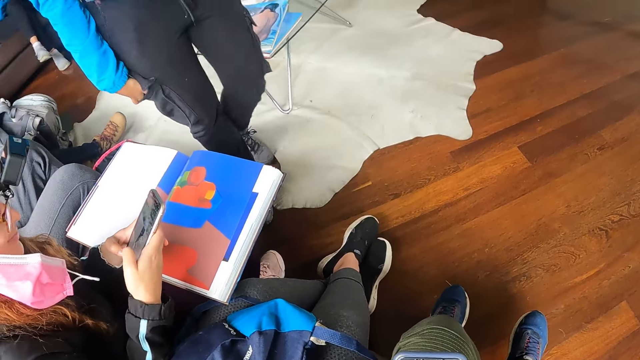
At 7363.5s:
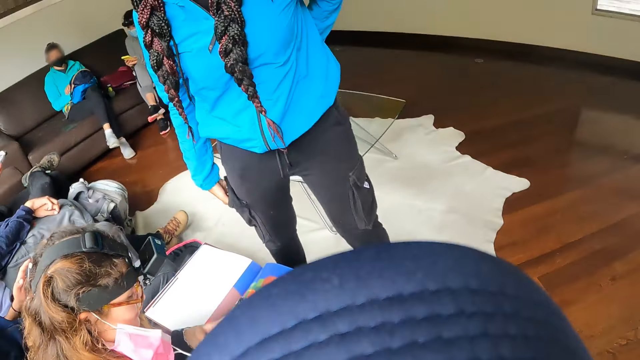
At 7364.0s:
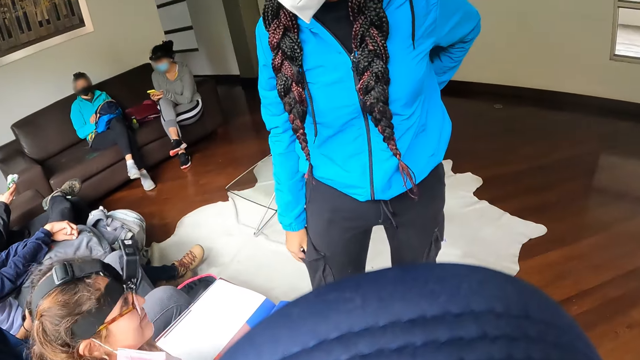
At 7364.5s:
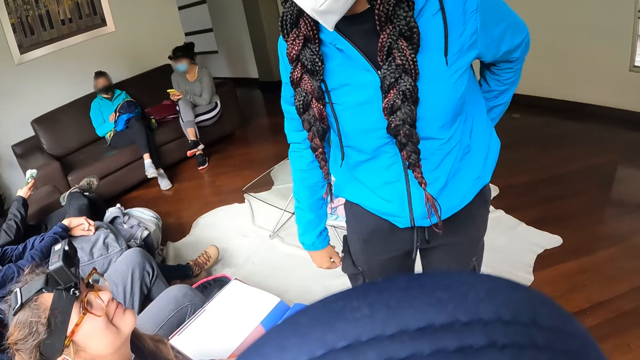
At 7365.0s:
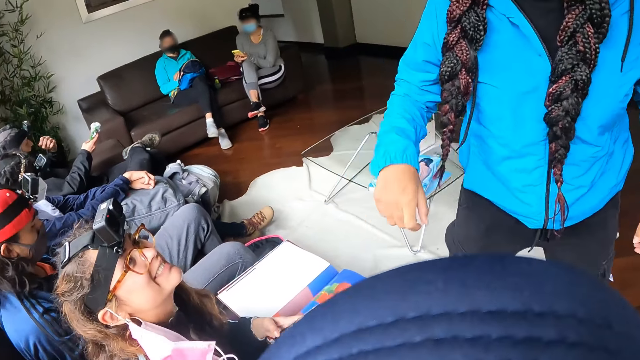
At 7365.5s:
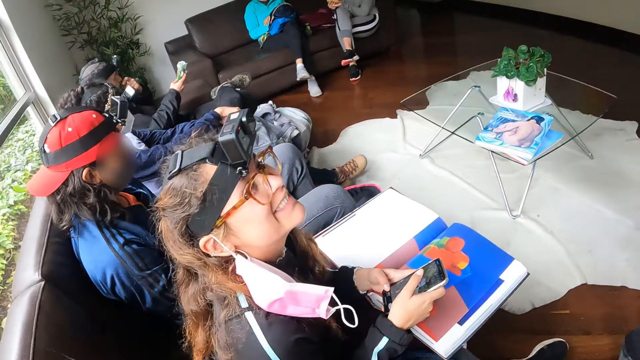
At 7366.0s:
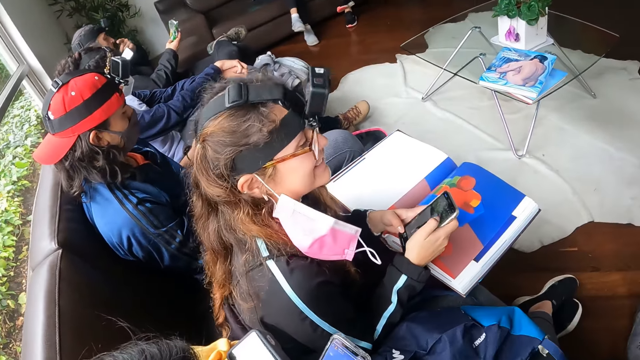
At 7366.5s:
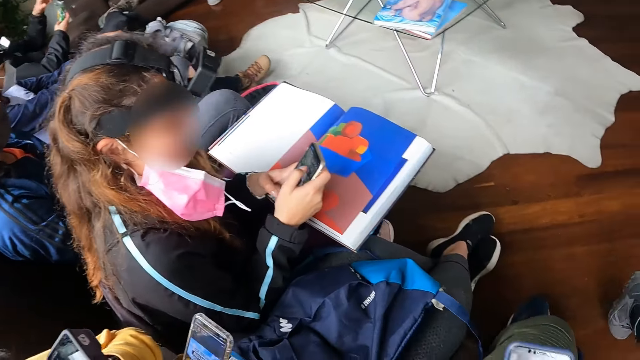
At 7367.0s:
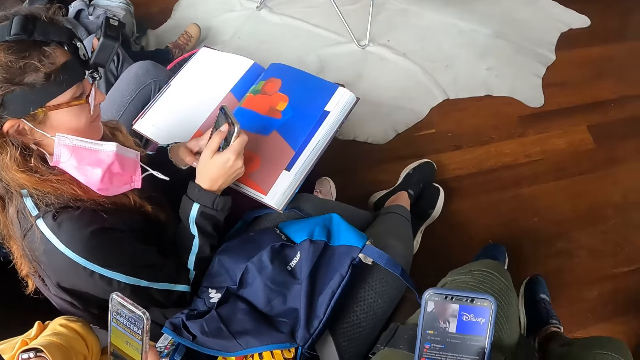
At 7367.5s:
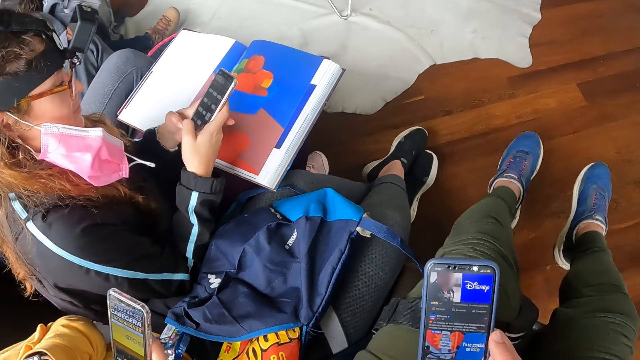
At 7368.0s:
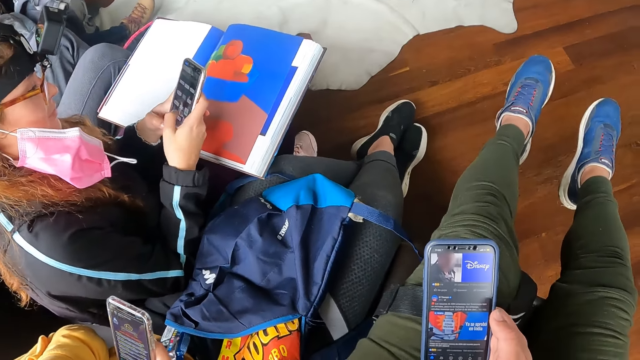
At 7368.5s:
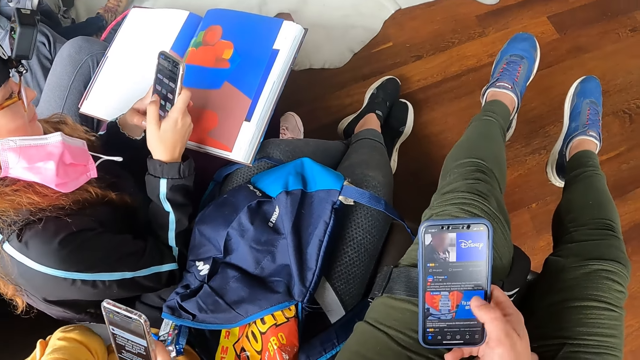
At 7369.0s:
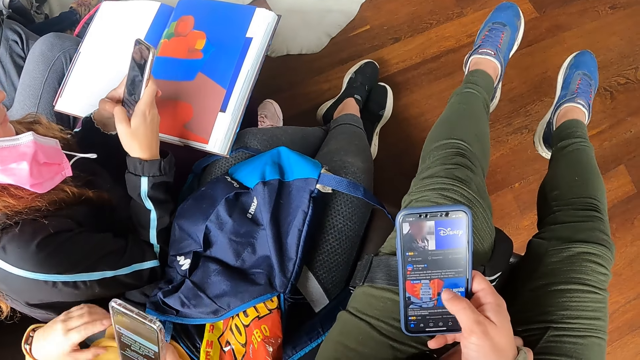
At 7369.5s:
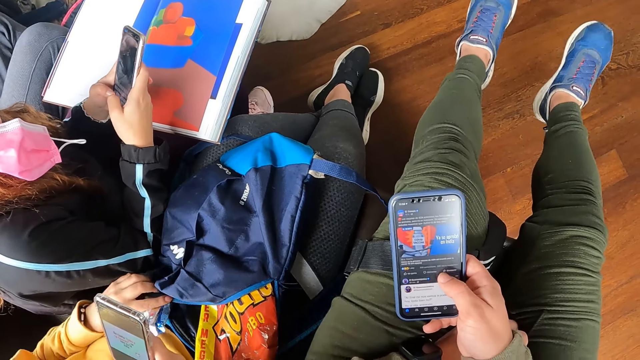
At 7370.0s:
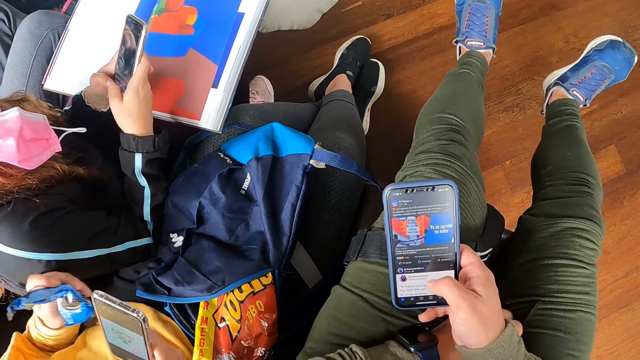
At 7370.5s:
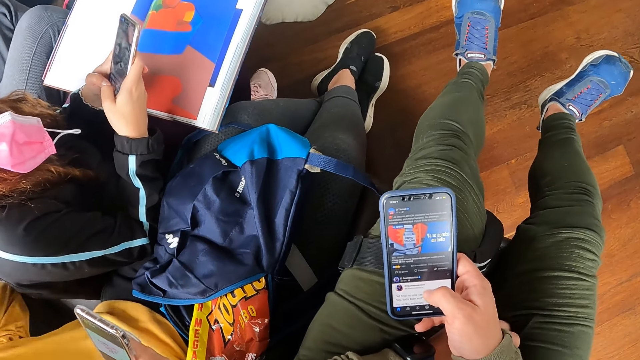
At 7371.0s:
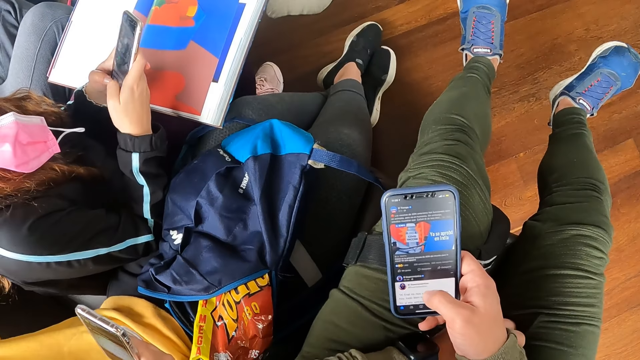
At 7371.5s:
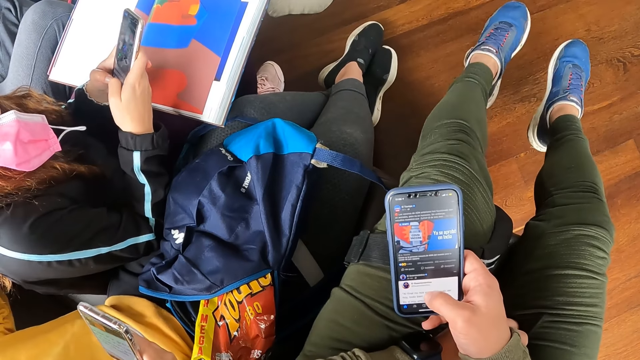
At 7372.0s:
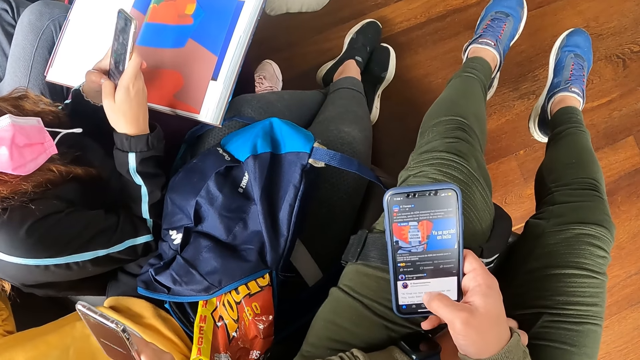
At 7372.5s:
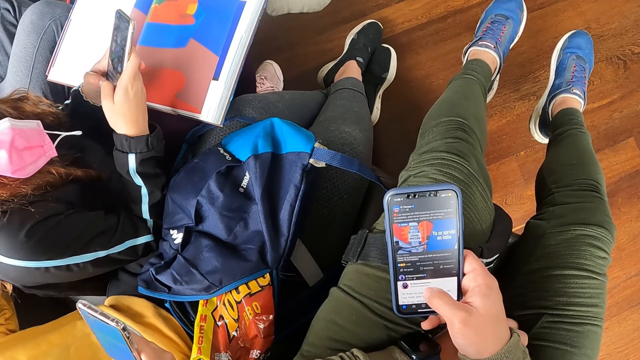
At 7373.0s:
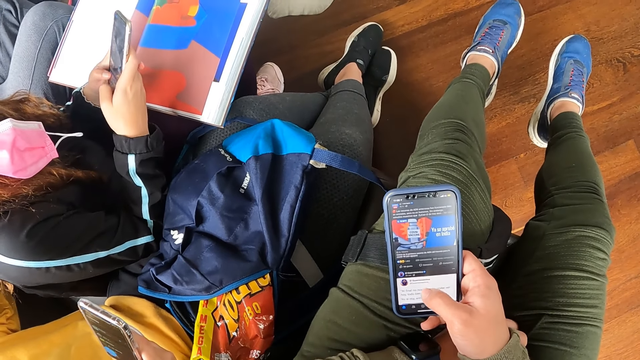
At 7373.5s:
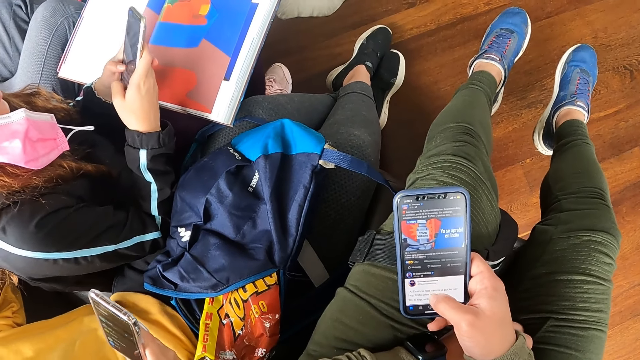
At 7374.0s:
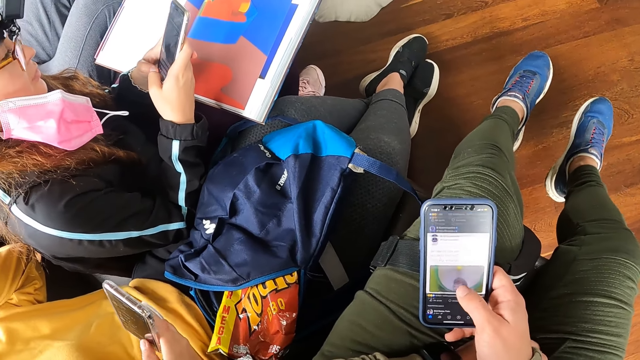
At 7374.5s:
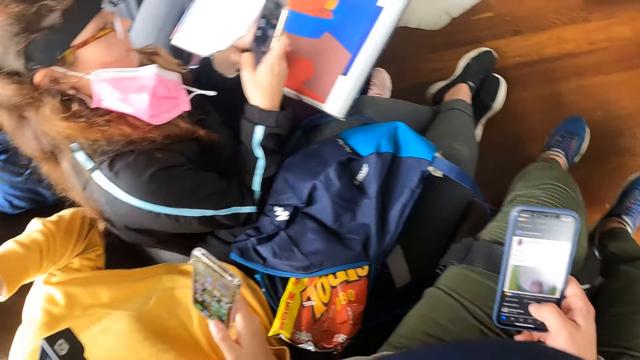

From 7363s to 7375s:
A woman walks past the camera wearer. Another woman removes a pack of biscuits from a blue bag on her legs with her left hand.

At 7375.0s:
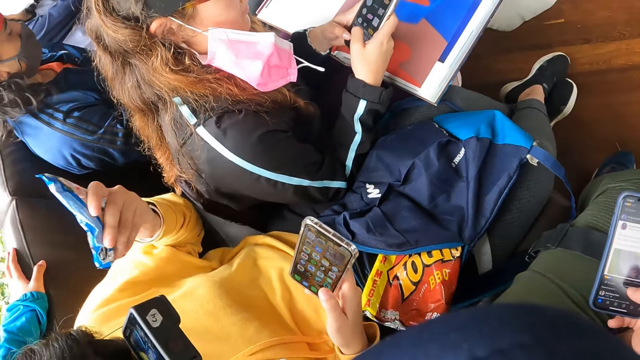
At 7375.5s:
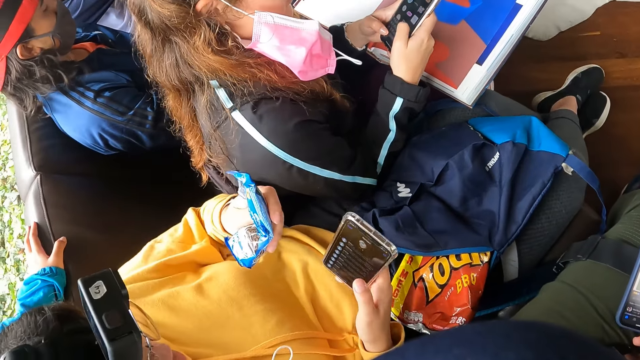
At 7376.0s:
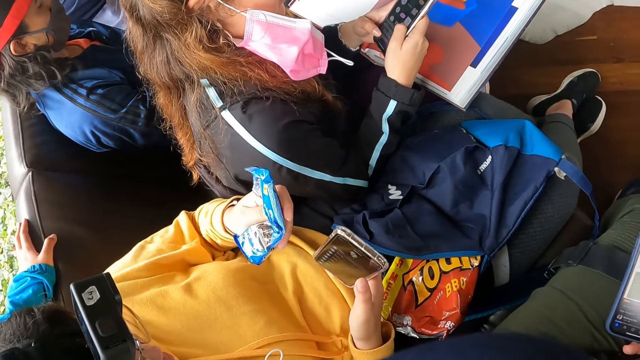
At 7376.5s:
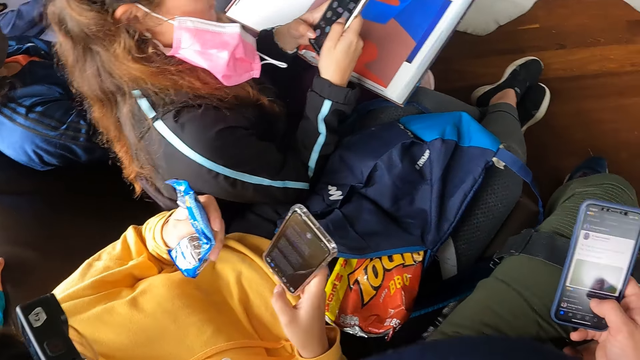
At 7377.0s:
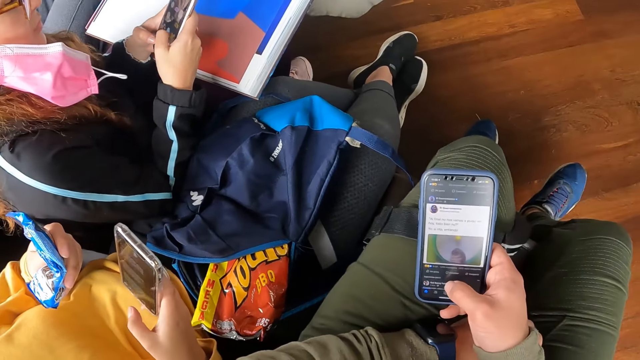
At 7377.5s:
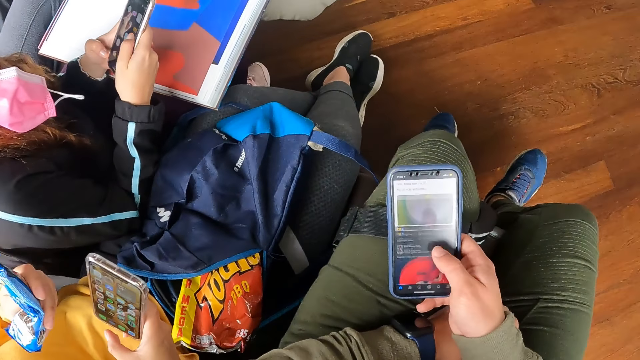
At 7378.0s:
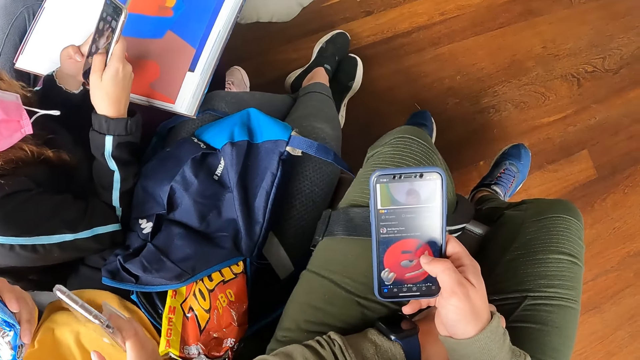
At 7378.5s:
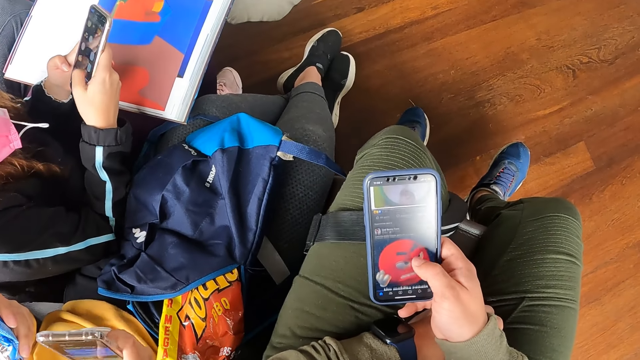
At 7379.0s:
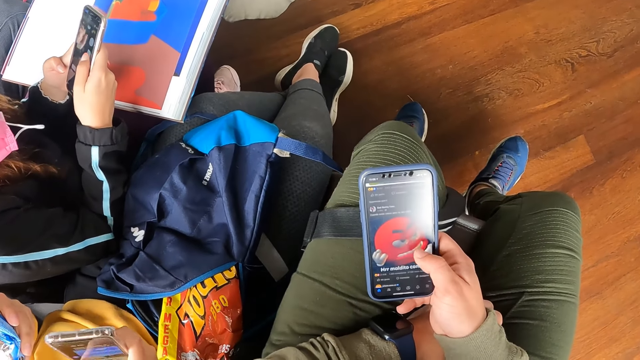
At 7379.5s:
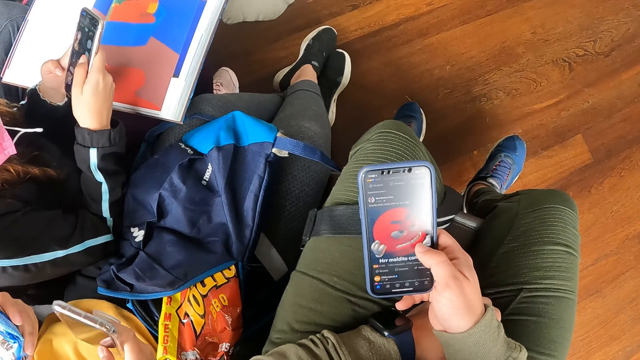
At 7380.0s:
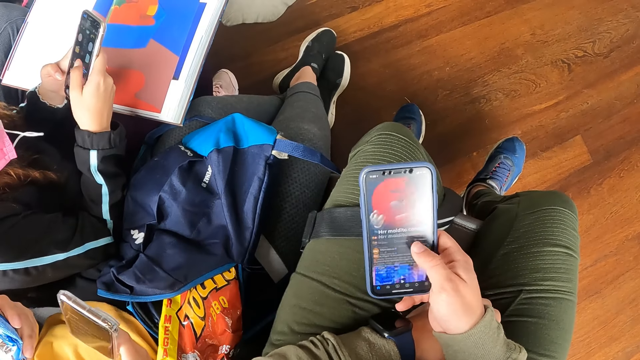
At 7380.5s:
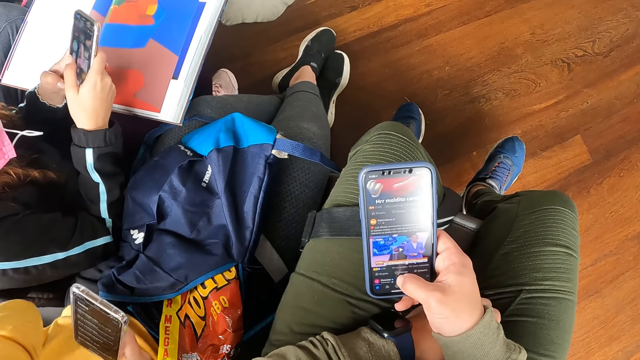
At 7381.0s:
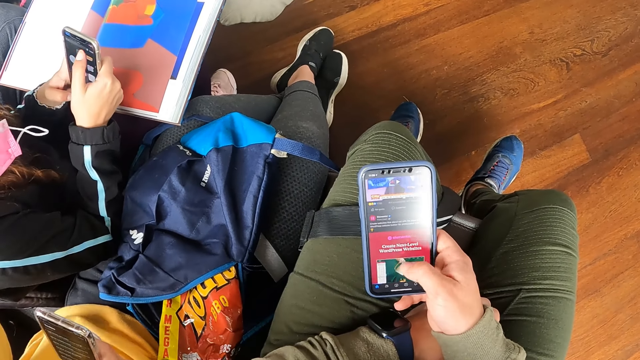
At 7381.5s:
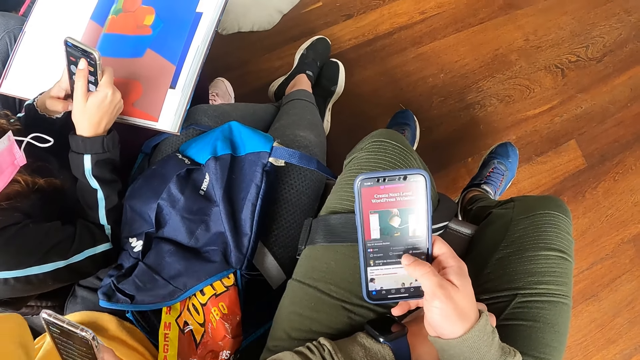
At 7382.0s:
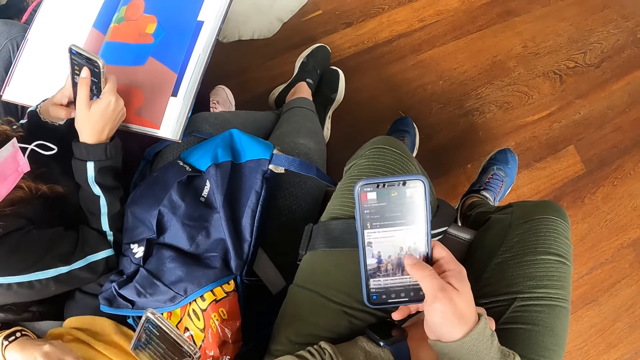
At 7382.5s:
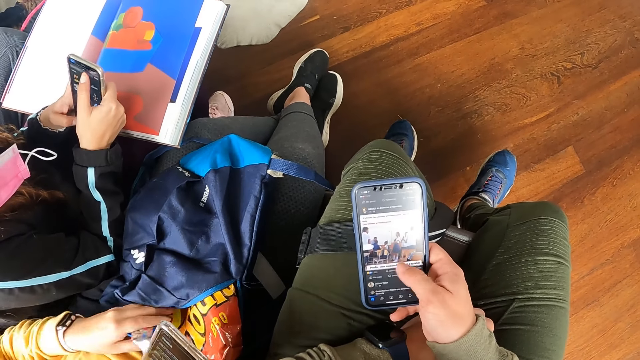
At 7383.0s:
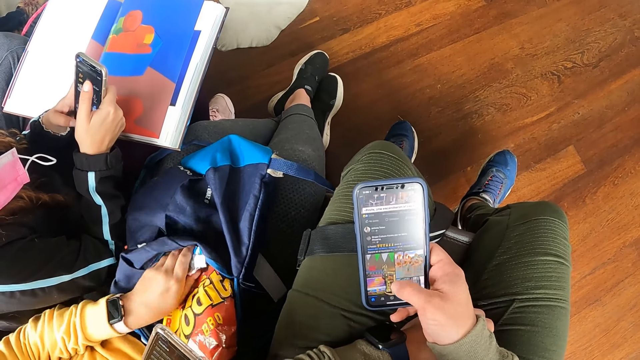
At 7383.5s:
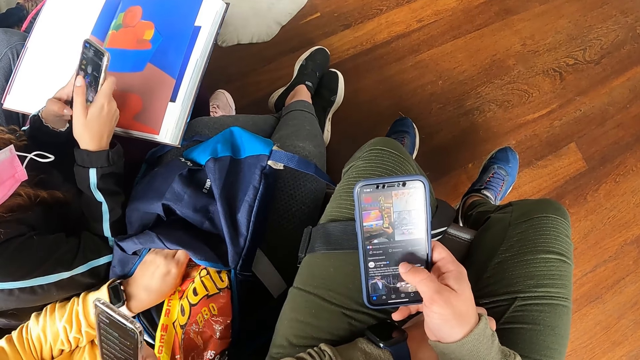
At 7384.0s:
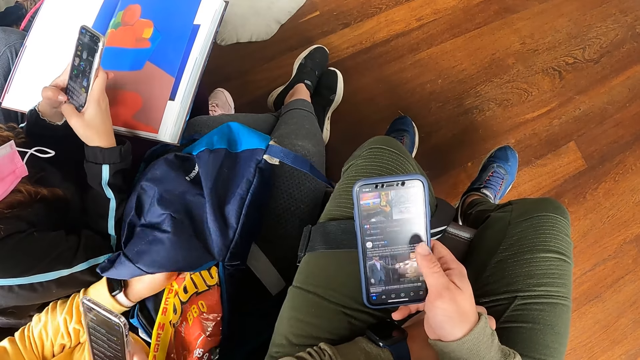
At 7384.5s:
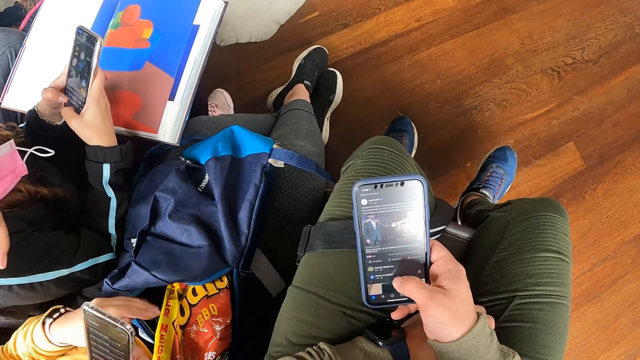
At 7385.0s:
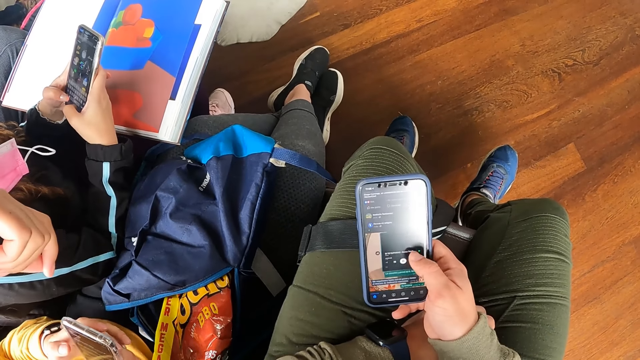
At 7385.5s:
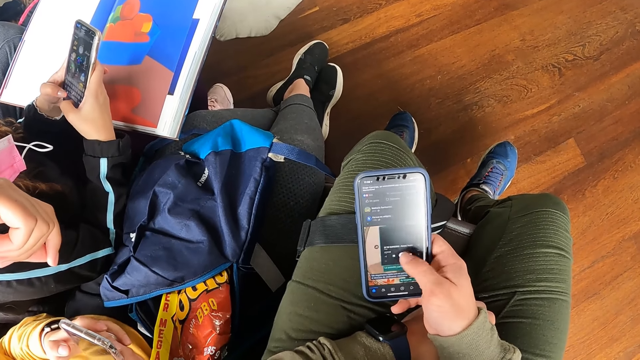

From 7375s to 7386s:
The woman puts the pack of biscuits into the blue bag on her legs with her left hand.
